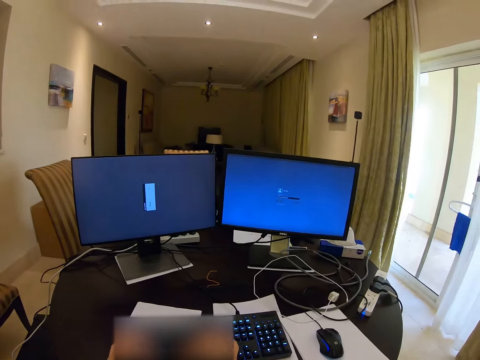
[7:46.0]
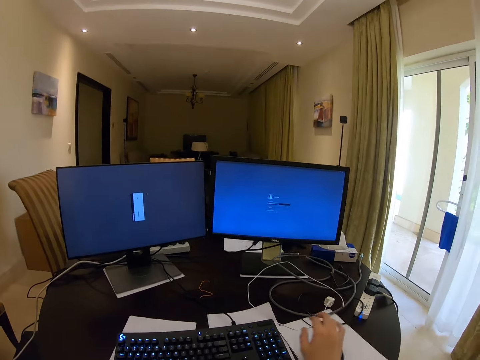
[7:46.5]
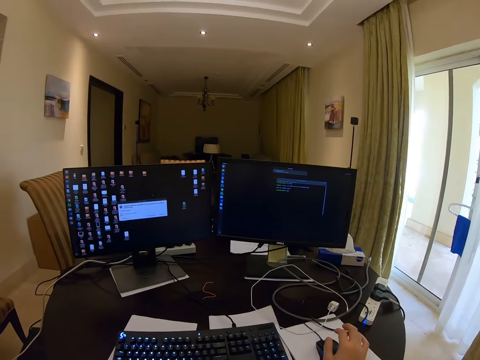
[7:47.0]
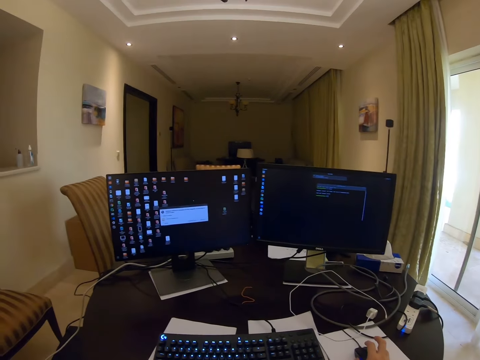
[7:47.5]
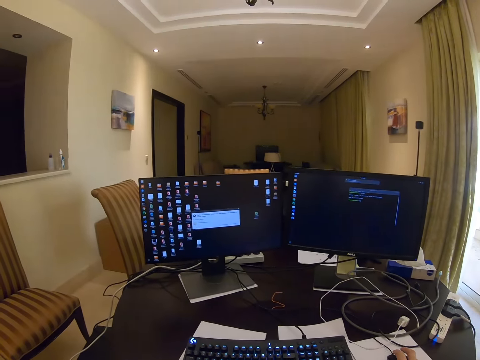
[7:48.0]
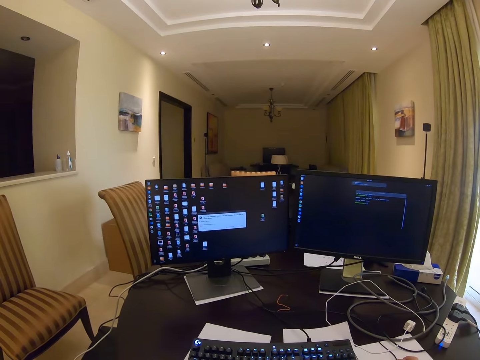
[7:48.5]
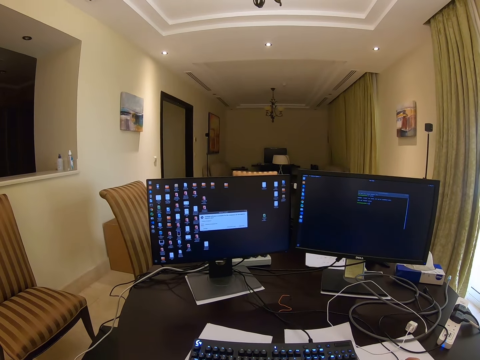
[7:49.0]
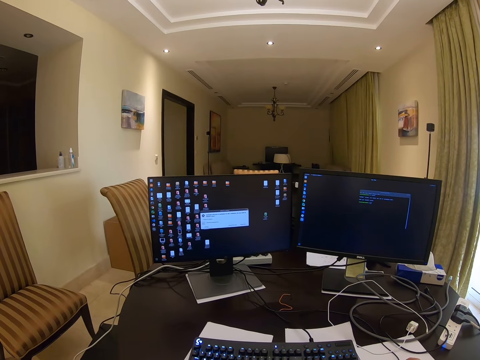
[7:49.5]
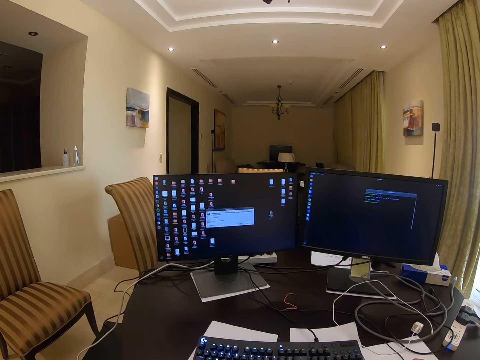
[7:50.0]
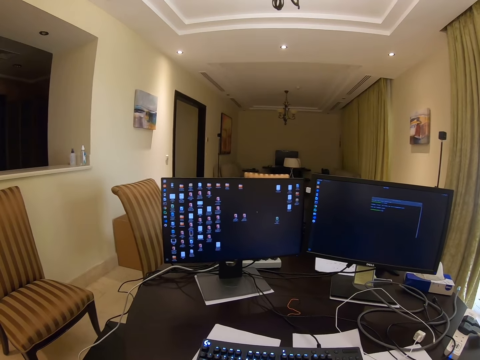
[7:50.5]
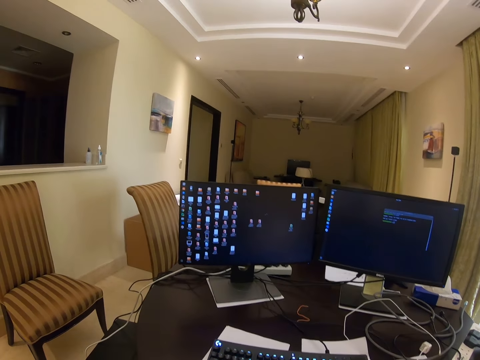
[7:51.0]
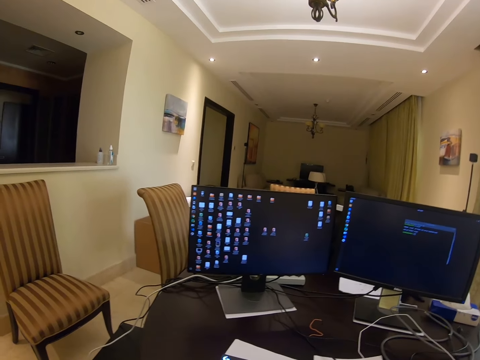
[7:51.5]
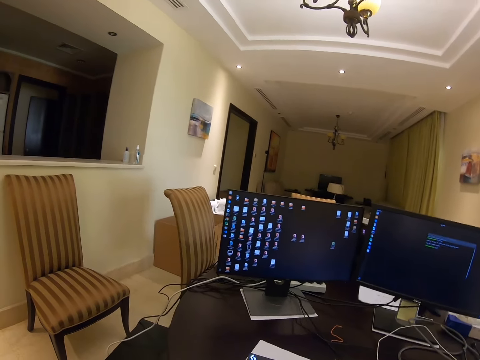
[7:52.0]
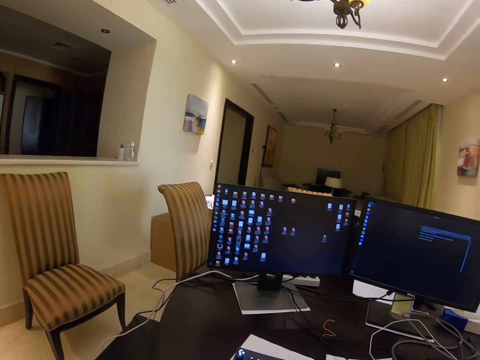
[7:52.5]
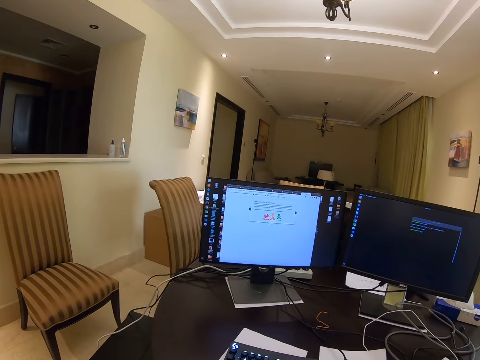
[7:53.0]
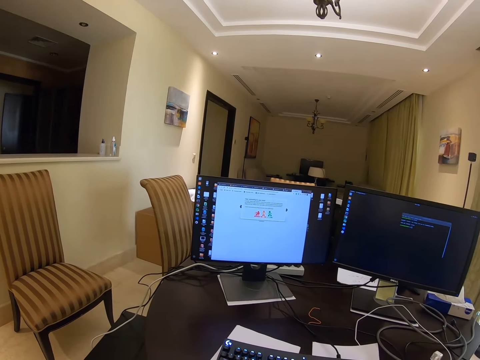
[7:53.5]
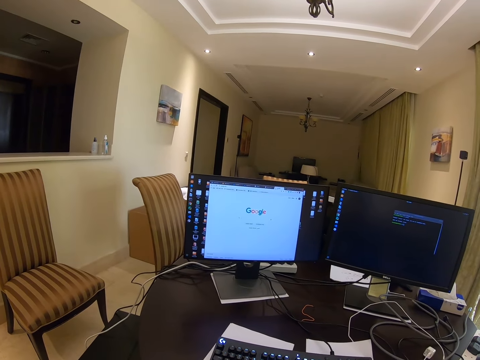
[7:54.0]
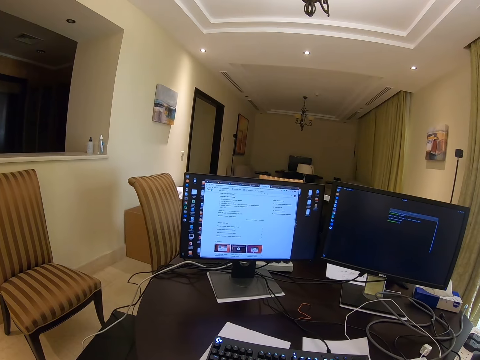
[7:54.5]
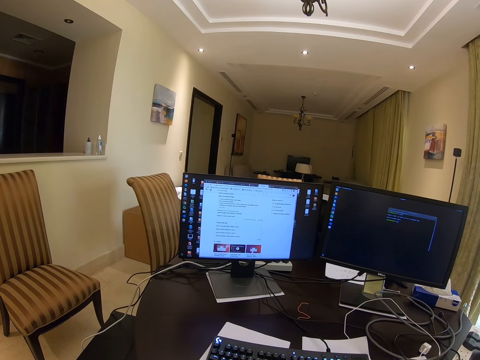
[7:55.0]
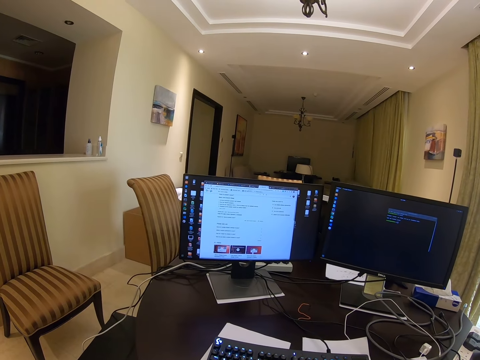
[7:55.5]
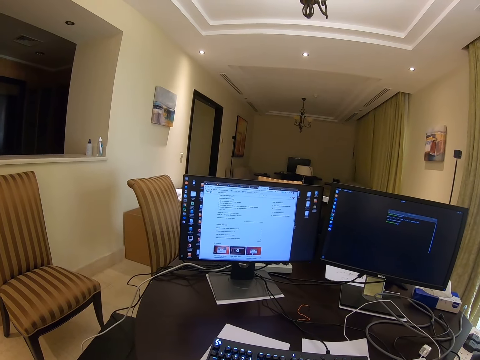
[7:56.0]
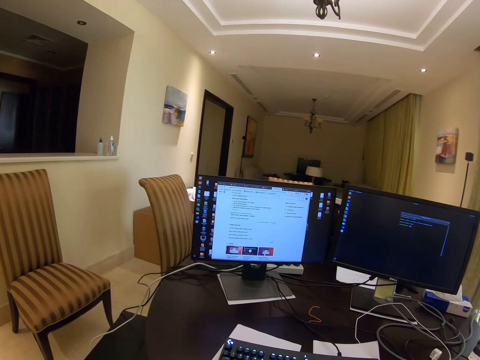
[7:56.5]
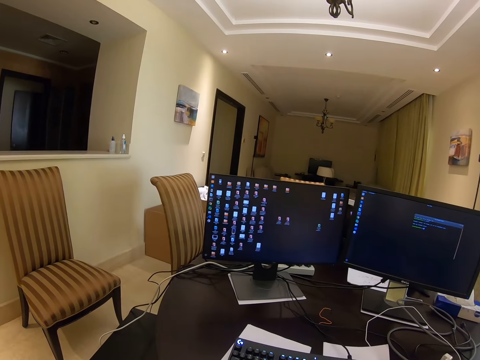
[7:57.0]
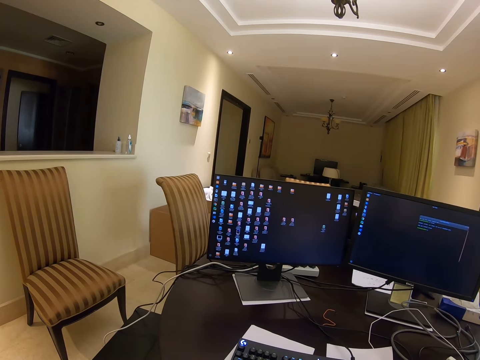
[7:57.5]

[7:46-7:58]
The camera wearer scrolls the computer. They use the mouse.

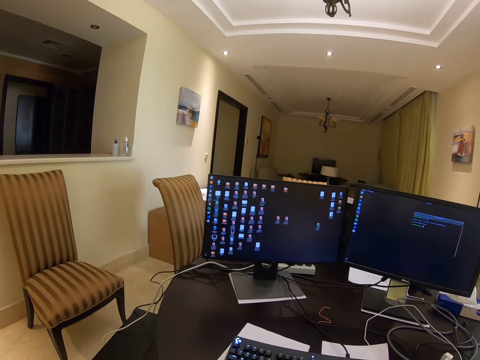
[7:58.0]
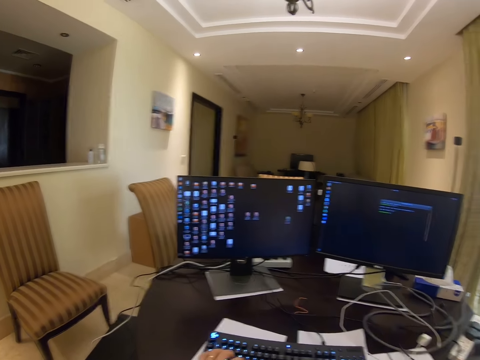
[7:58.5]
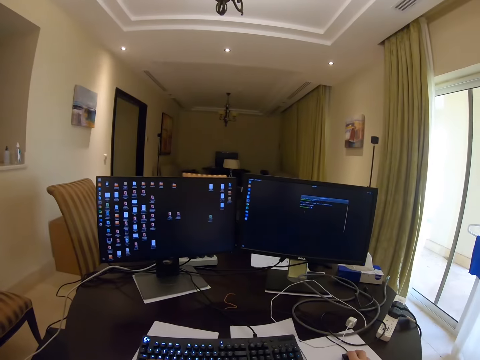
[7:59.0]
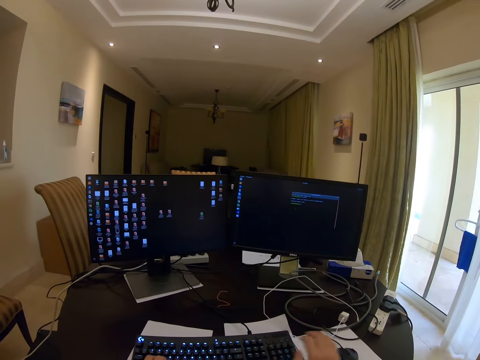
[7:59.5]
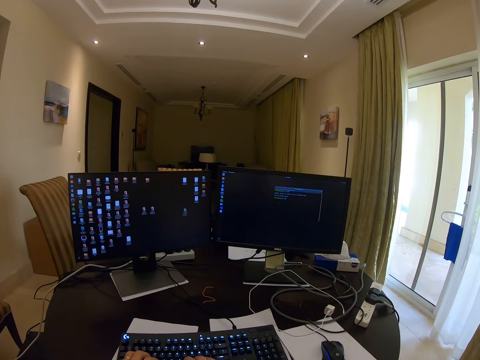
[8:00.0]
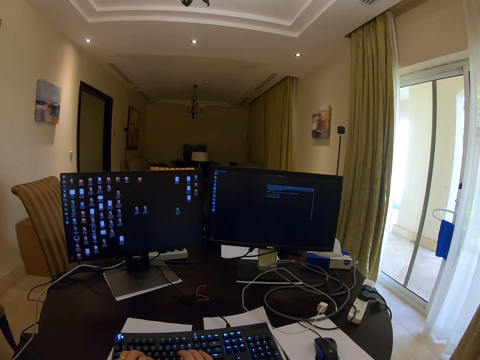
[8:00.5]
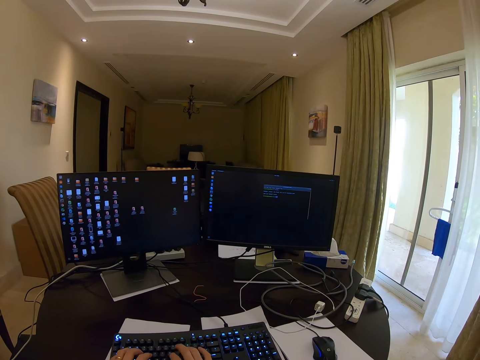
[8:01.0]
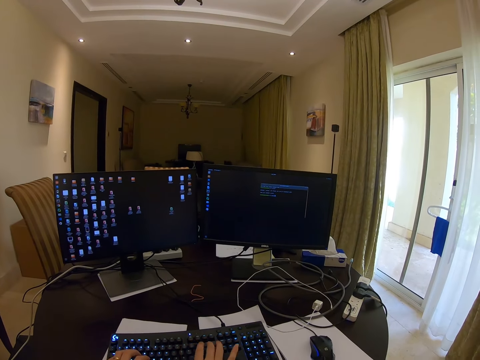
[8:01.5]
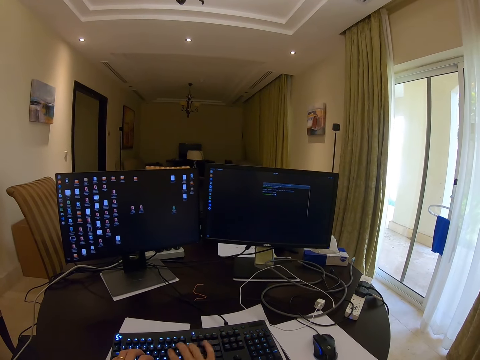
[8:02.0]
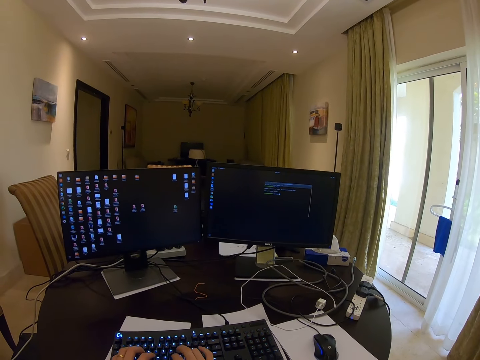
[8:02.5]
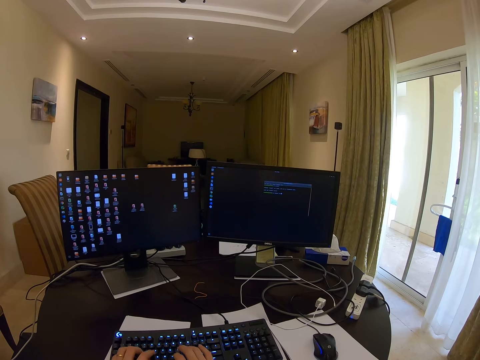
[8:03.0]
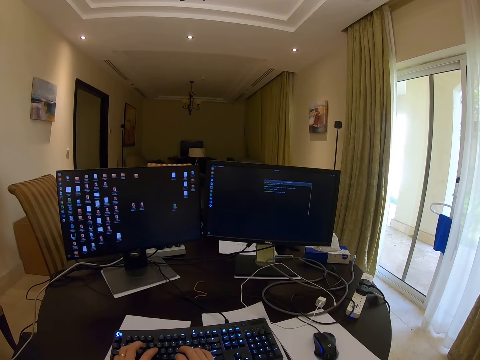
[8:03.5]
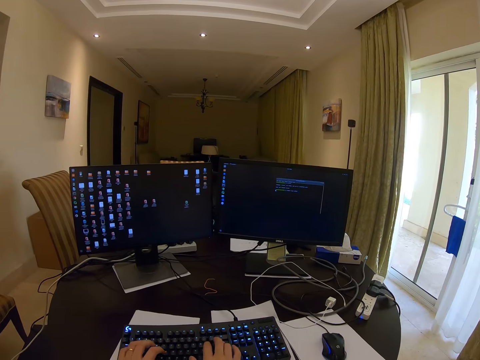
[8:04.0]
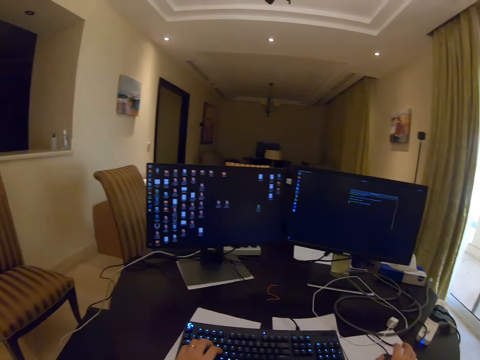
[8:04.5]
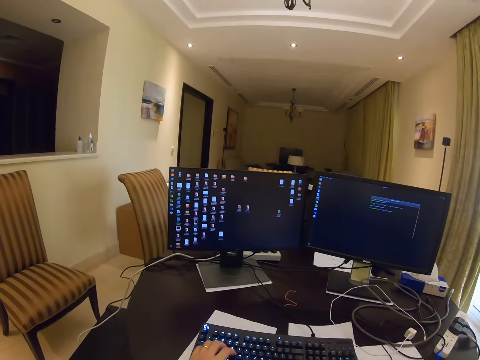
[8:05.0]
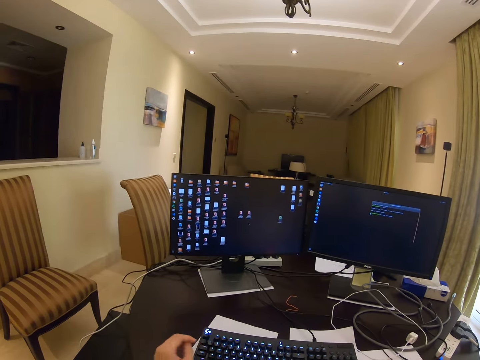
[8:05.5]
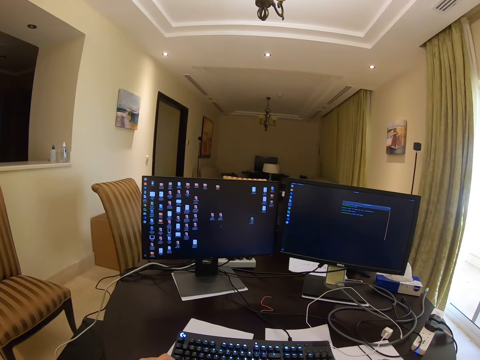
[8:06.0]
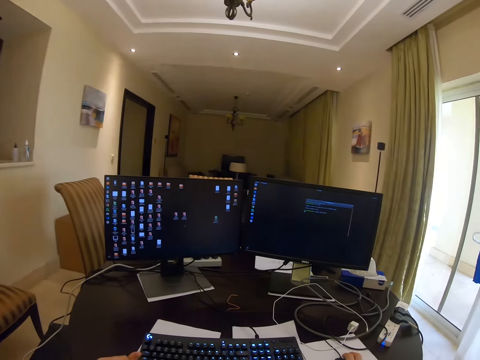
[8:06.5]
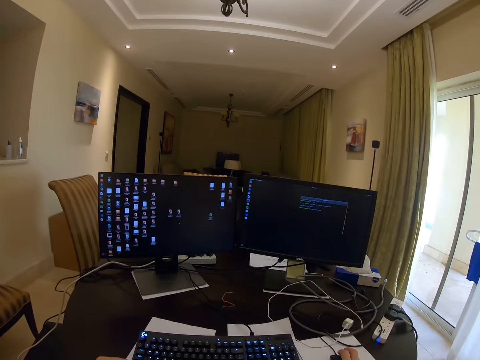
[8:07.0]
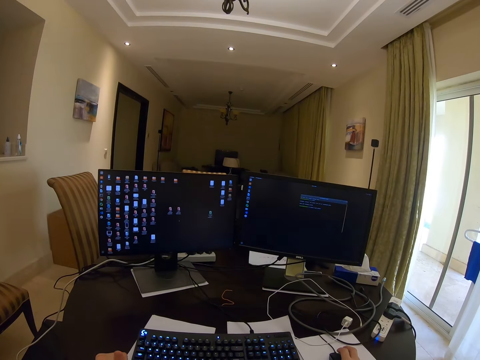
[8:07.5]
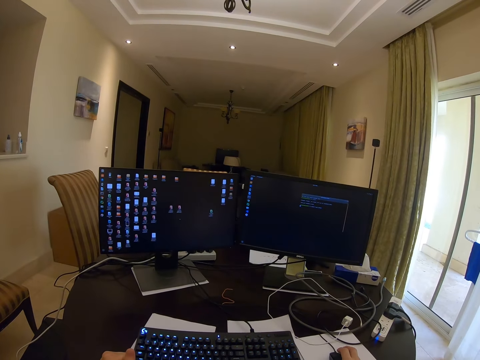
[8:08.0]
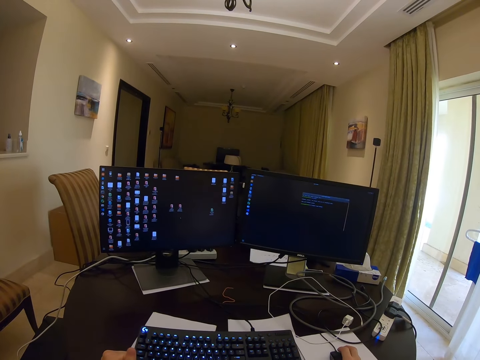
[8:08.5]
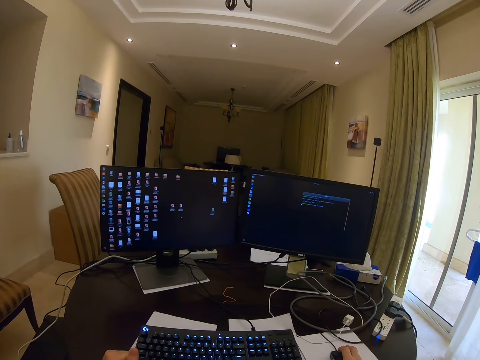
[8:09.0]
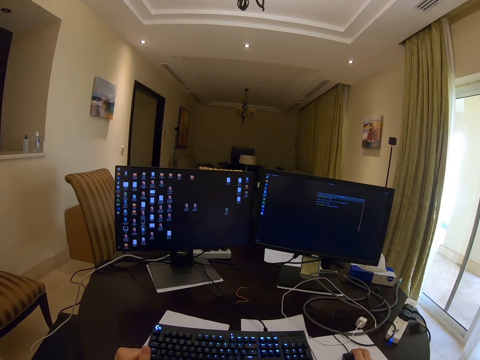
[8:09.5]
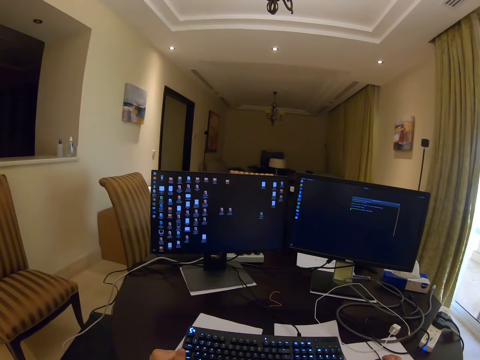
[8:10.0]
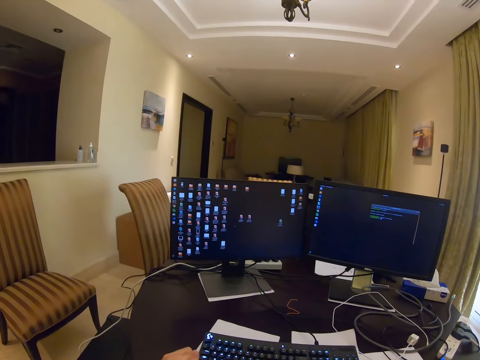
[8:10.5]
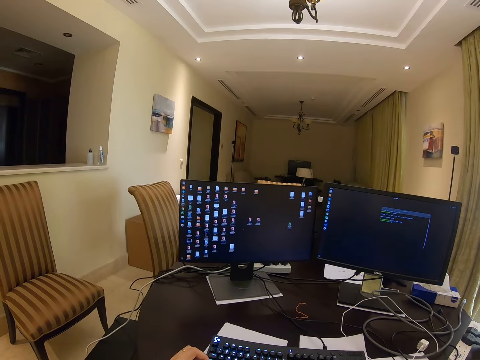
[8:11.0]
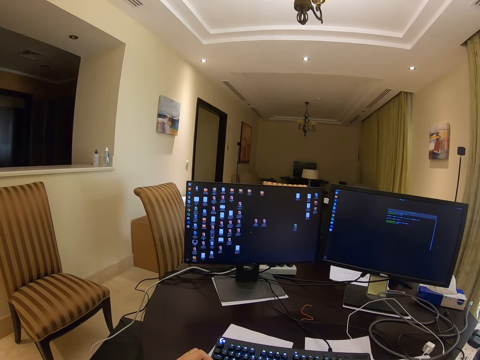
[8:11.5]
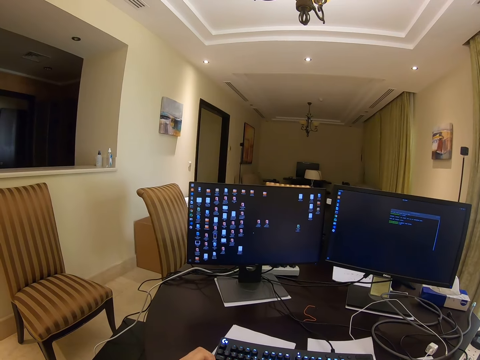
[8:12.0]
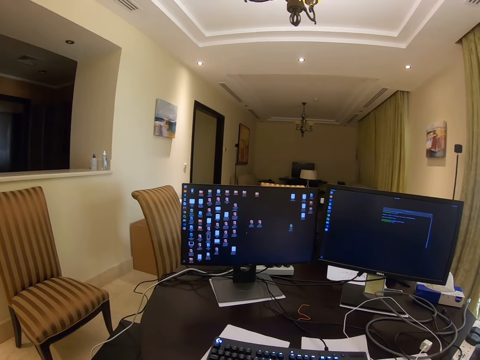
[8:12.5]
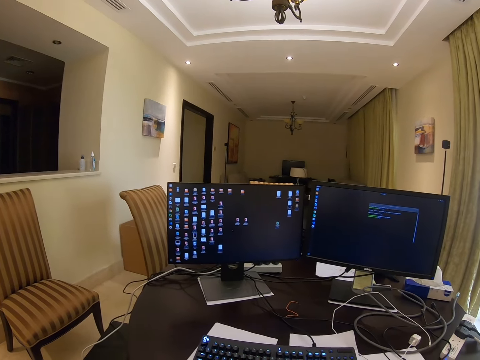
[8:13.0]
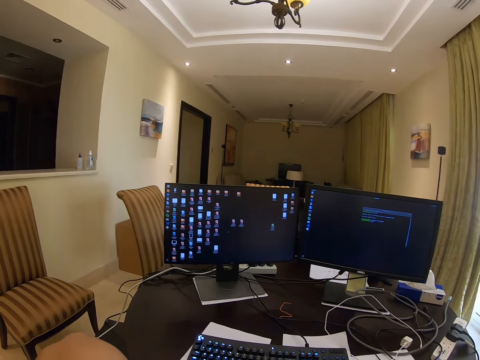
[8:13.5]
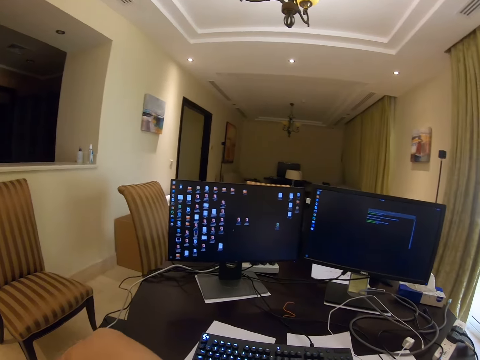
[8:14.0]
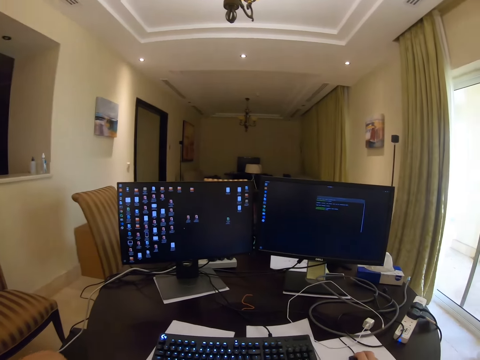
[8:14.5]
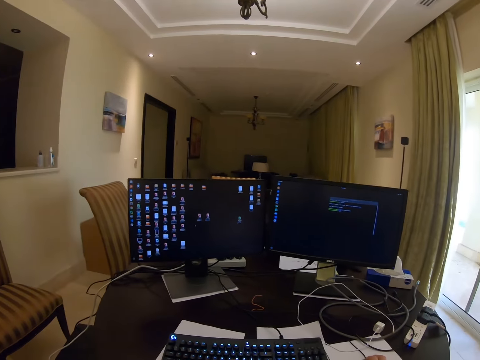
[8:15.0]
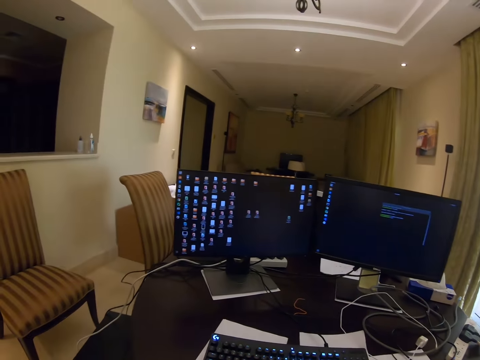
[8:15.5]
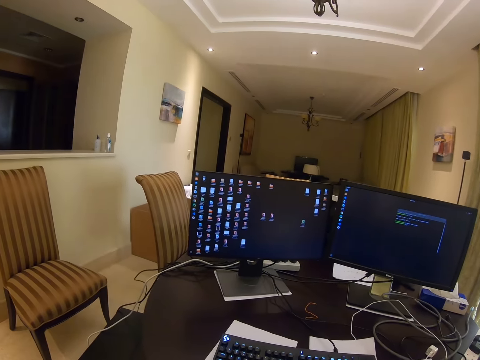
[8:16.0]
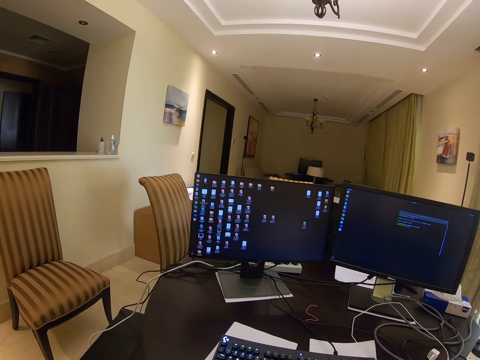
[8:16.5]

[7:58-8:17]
The camera wearer types on the keyboard. They stare at the computer screen. They use the mouse. They touch something.
